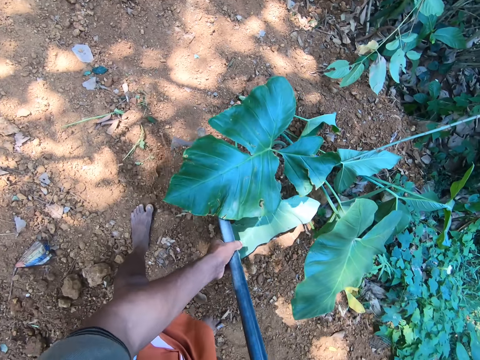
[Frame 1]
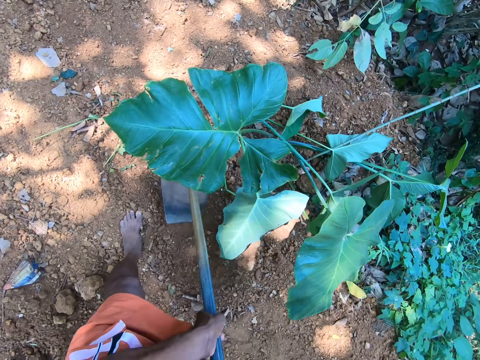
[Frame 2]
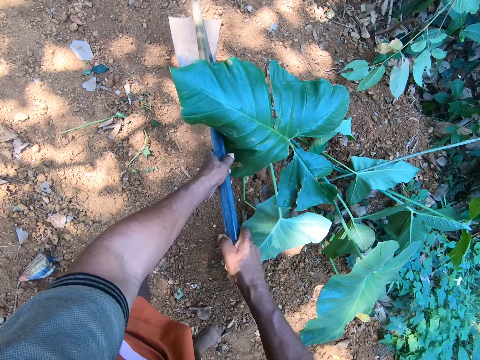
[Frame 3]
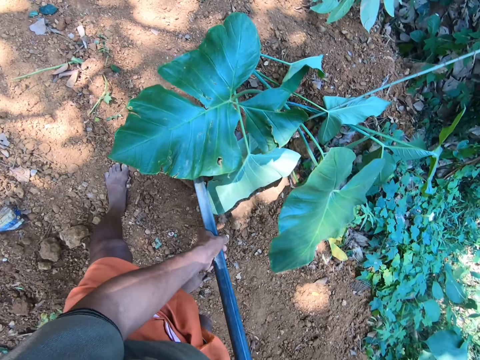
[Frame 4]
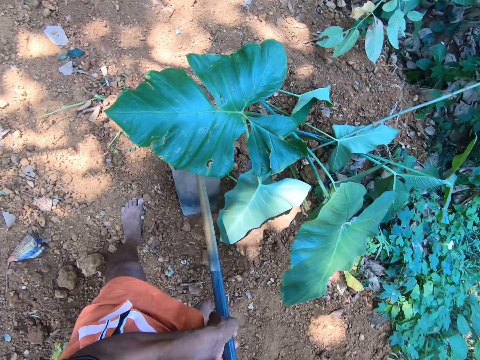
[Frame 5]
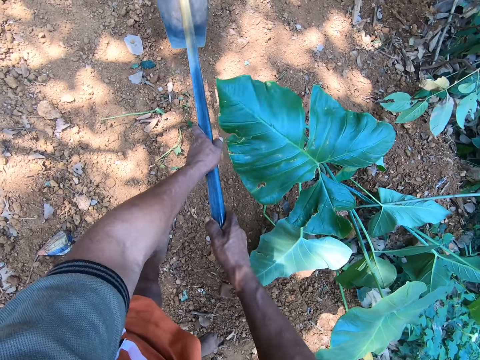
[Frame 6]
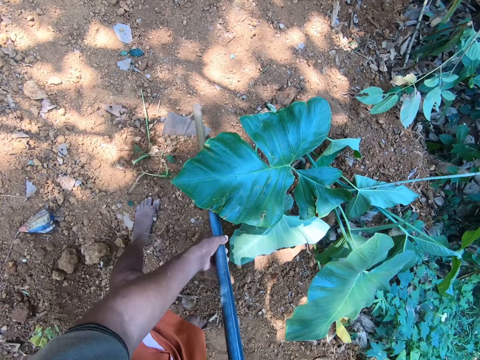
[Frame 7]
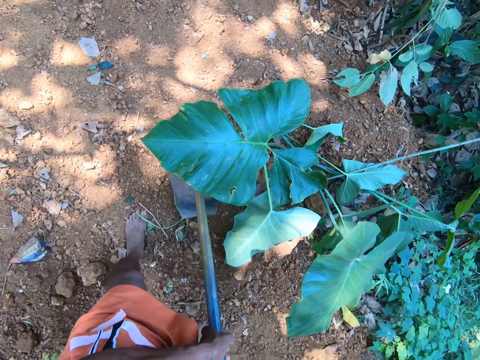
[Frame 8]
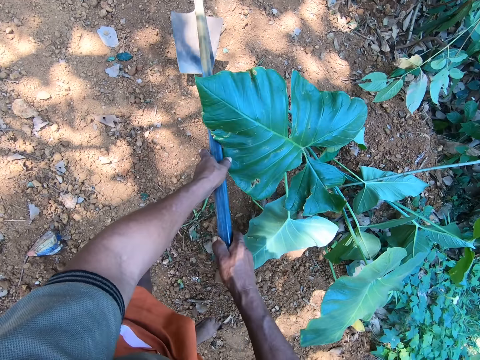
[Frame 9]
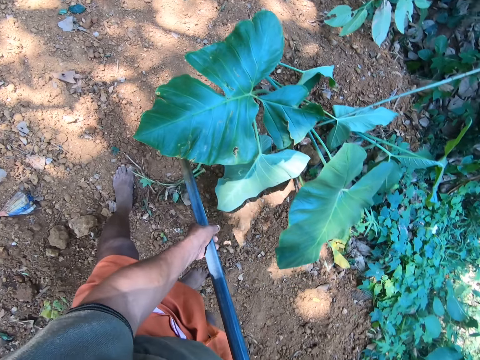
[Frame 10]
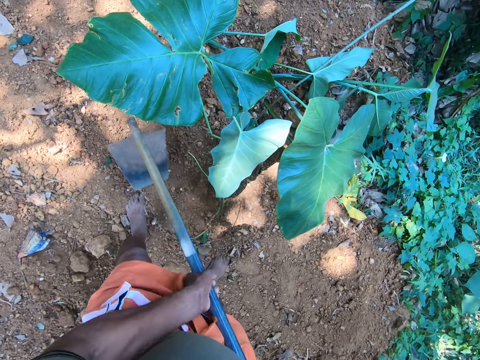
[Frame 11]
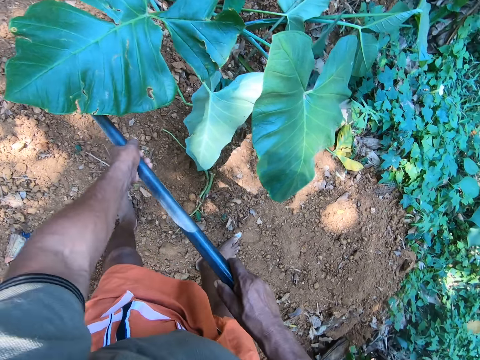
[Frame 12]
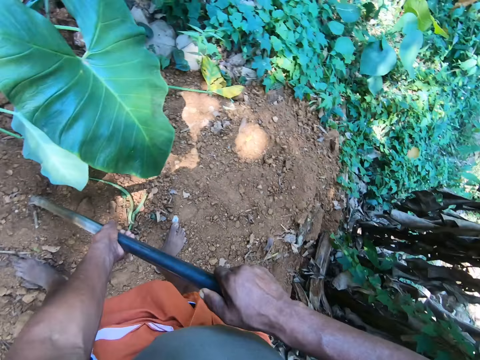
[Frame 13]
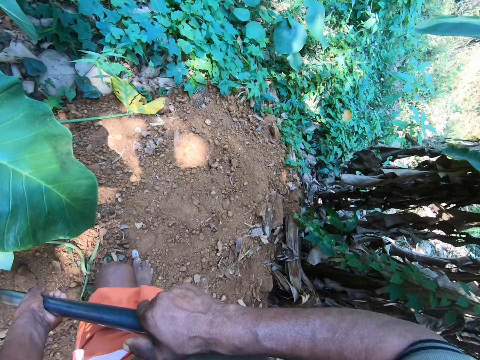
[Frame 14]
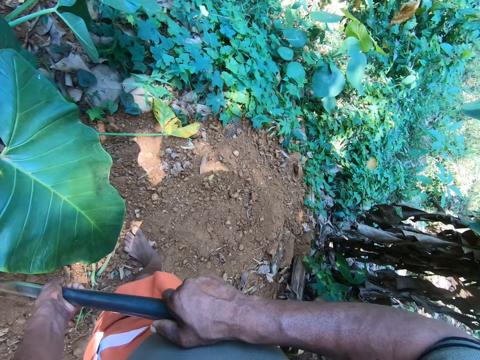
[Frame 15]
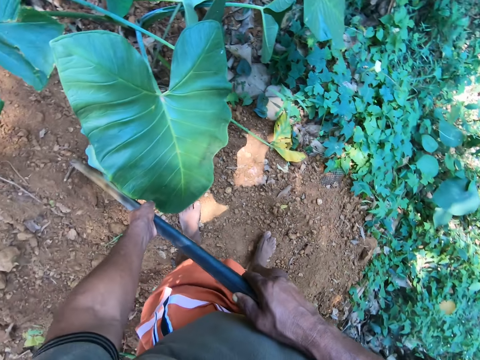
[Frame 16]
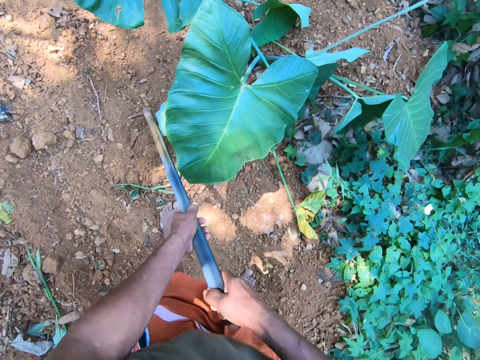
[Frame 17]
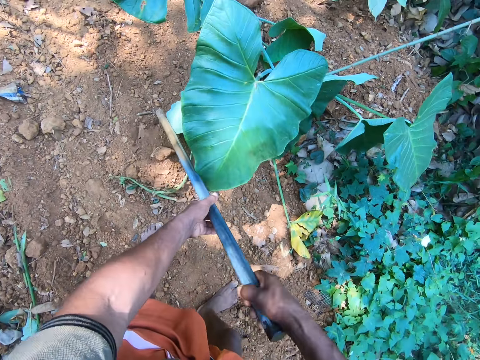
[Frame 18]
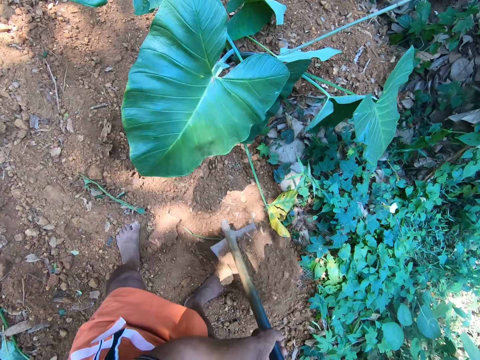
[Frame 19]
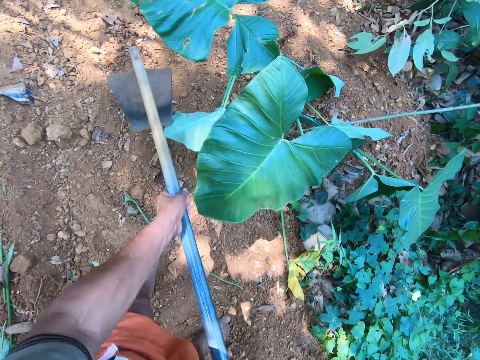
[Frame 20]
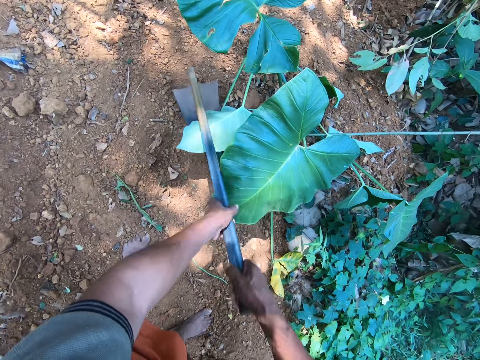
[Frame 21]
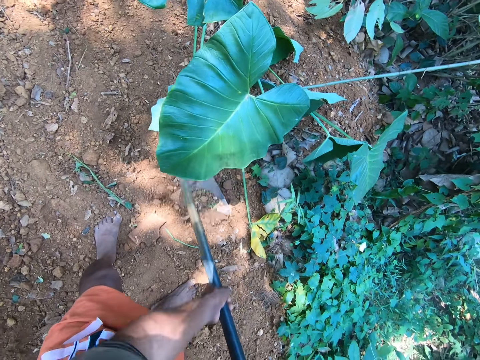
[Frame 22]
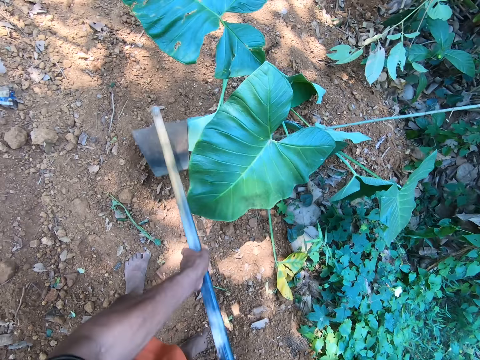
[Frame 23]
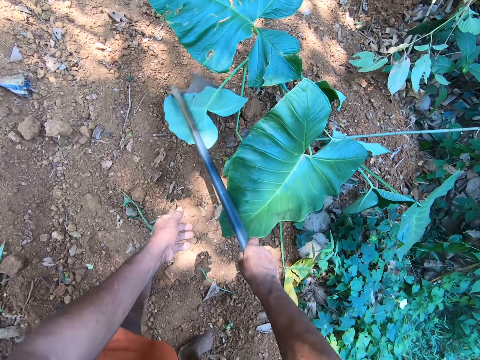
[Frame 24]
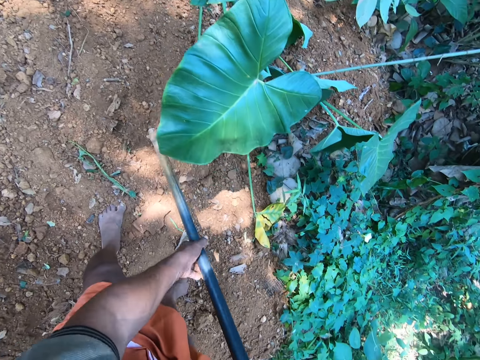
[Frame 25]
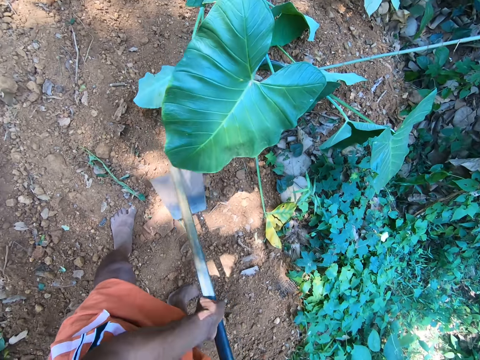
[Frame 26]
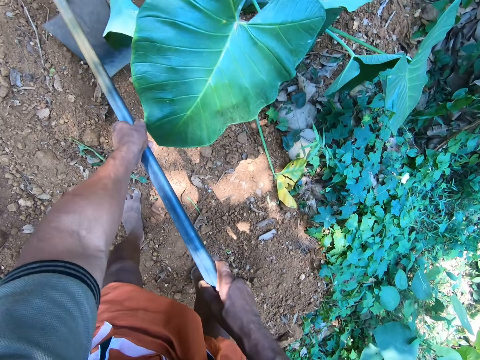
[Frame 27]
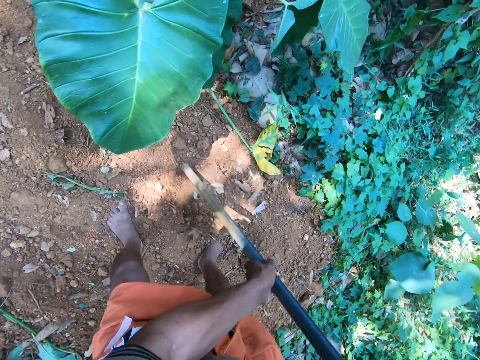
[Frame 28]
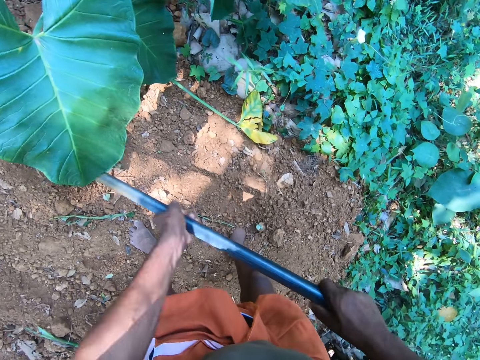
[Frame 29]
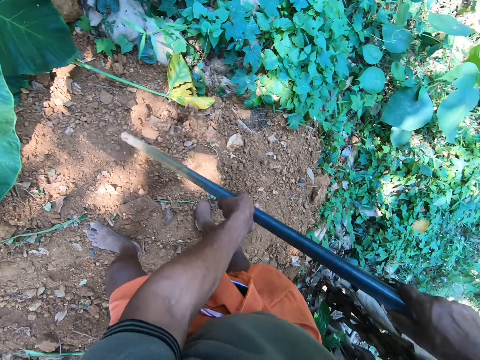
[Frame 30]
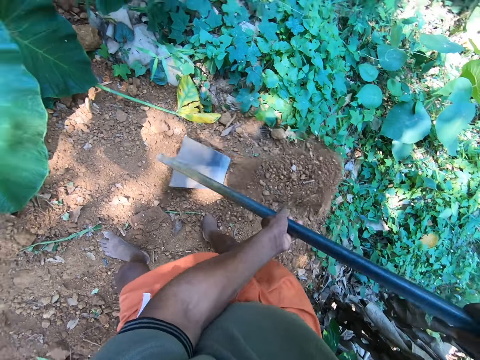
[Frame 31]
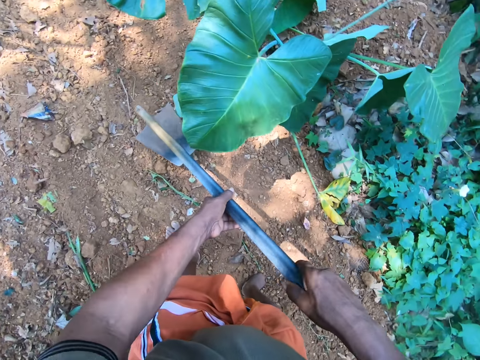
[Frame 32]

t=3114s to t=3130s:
The camera wearer digs the soil. He slides the hoe through the soil. He lifts the hoe. He digs the soil. He slides the hoe through the soil. He lifts the hoe. He digs the soil. He slides the hoe through the soil. He lifts the hoe. He digs the soil. He slides the hoe through the soil. He lifts the hoe. He digs the soil. He slides the hoe through the soil. He walks slightly. He lifts the hoe with soil on it. He slides the hoe through the soil. He moves sand into the bush with the hoe in his hands. He lifts the hoe. He digs the soil. He slides the hoe through the soil. He lifts the hoe. He digs the soil. He slides the hoe through the soil. He lifts the hoe. He digs the soil. He slides the hoe through the soil. He lifts the hoe. He digs the soil. He slides the hoe through the soil.

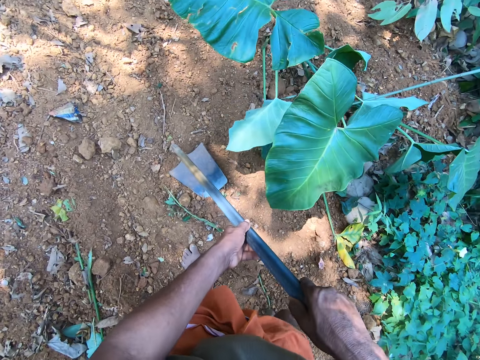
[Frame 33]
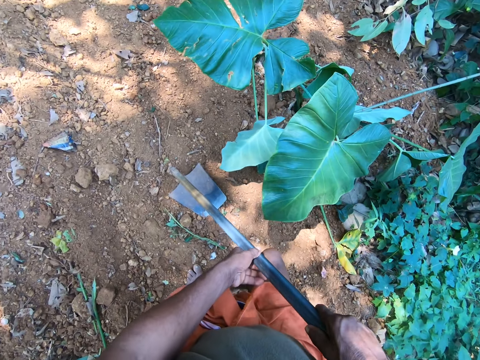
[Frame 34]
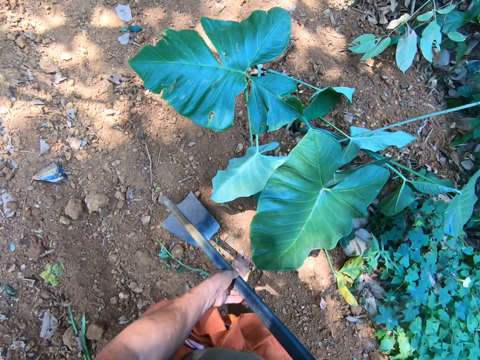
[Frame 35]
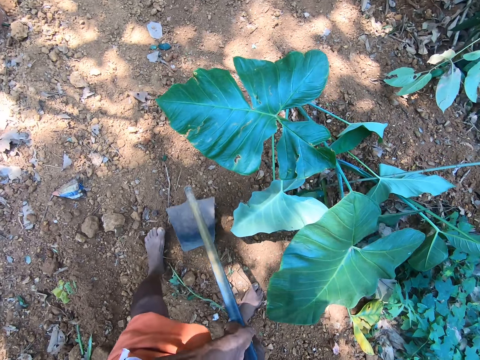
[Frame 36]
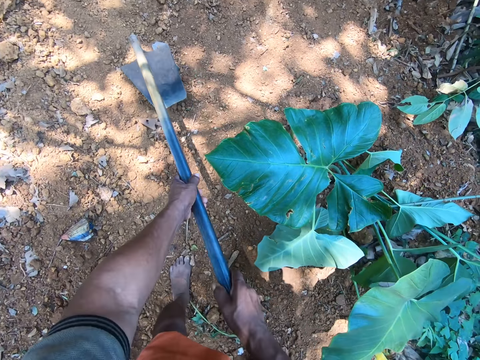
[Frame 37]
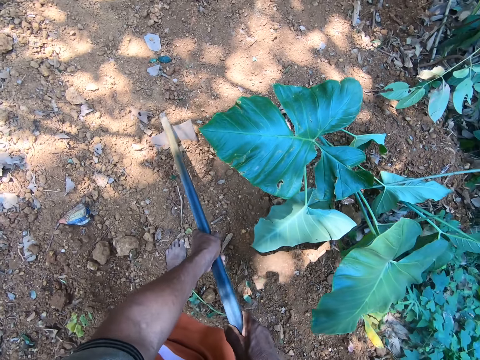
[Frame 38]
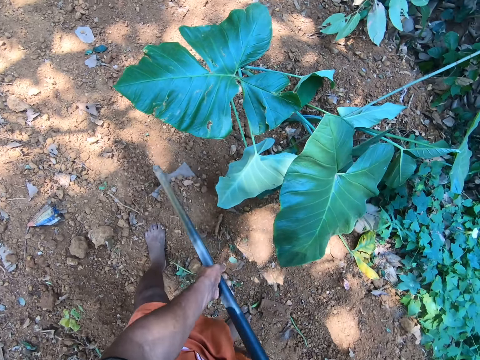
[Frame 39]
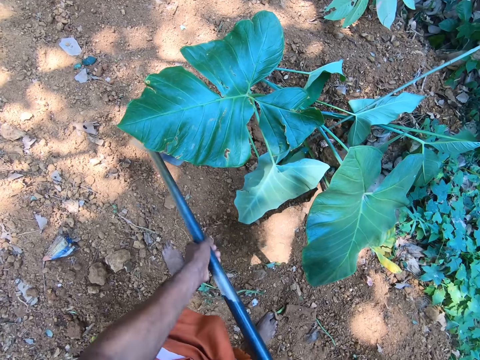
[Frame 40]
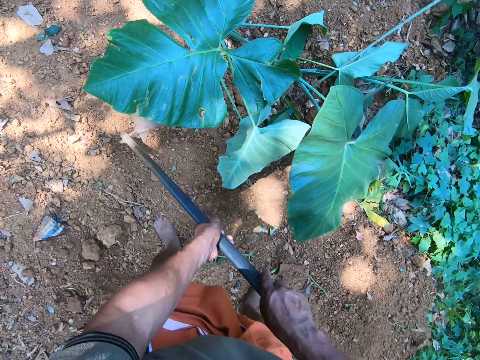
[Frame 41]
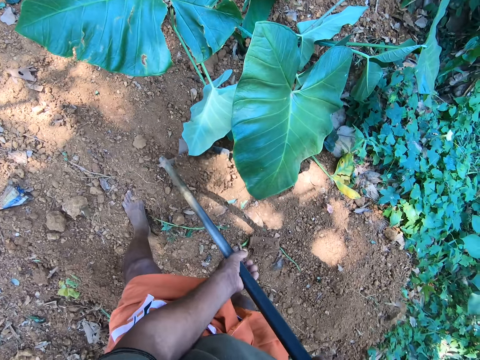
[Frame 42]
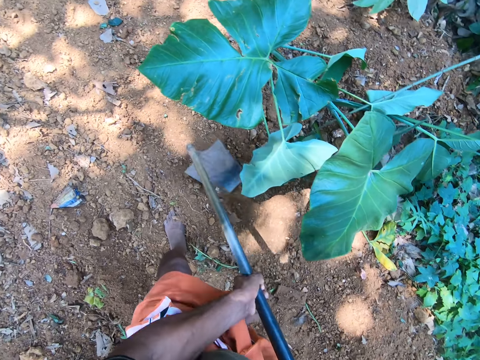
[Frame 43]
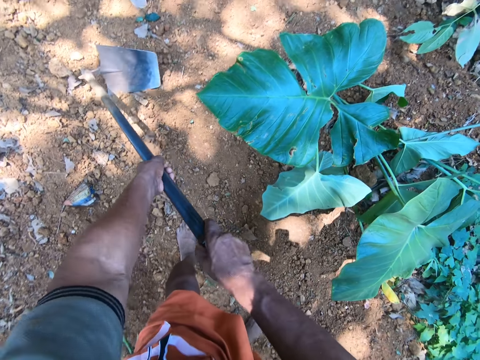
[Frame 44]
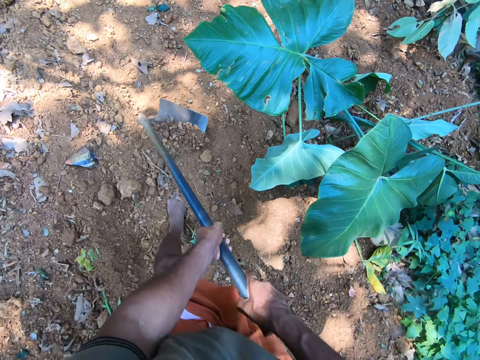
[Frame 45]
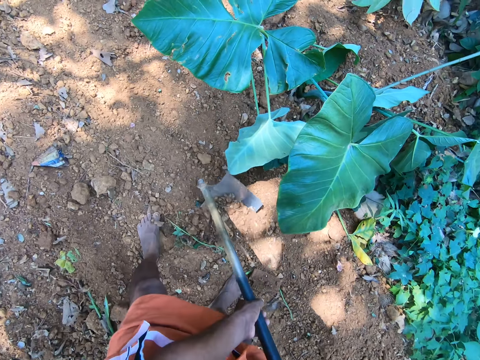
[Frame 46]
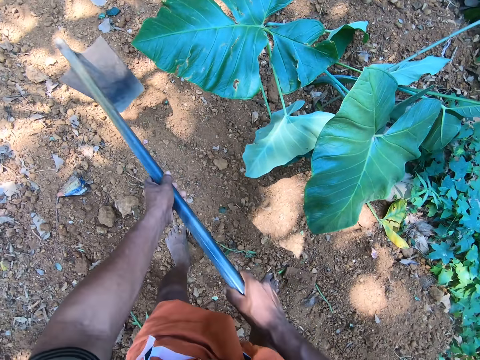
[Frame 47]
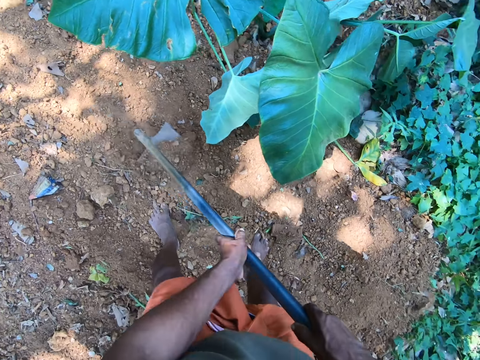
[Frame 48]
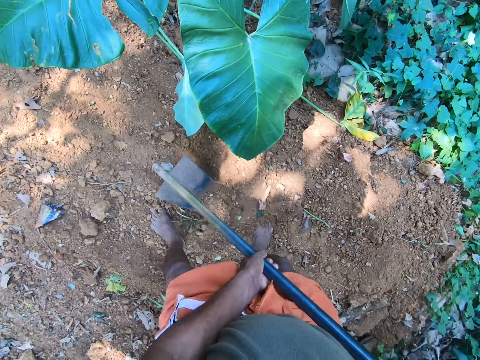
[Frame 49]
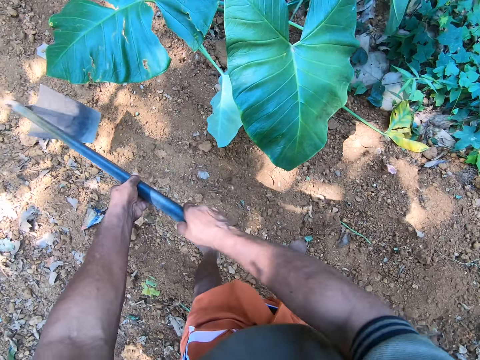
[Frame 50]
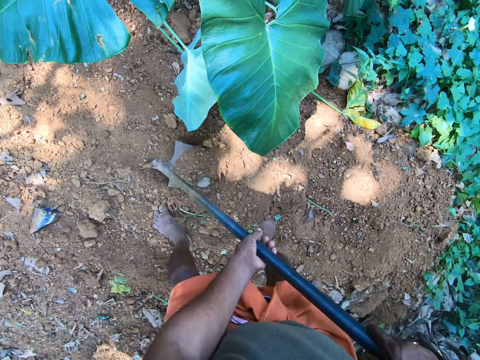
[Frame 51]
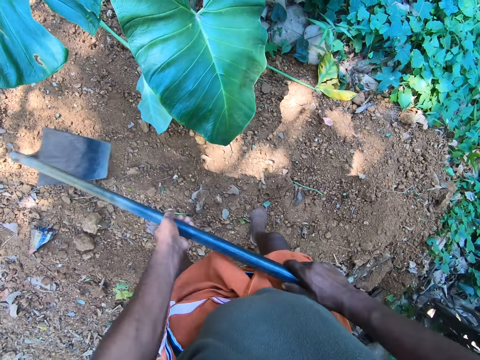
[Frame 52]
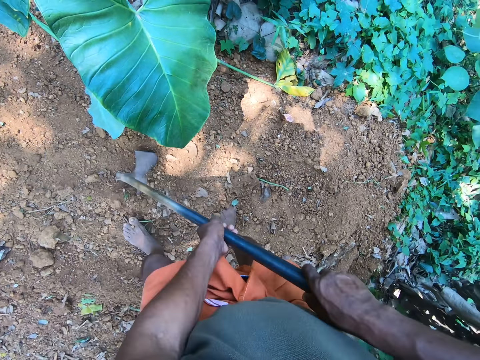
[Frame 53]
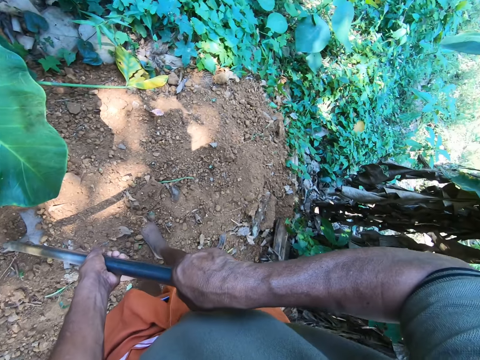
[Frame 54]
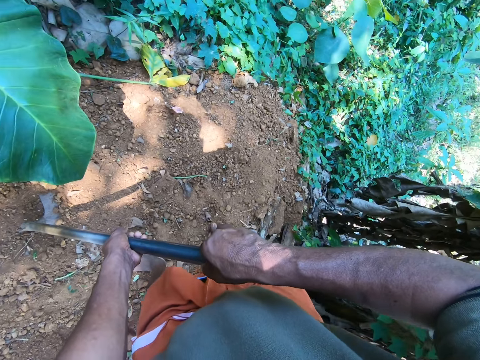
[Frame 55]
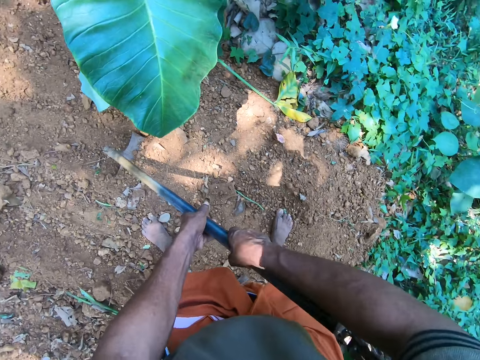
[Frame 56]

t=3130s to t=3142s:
The camera wearer puts the hoe on the soil. They walk slightly. They lift the hoe. They dig the soil. They slide the hoe through the soil. They slant the hoe. They slide the hoe through the soil. They lift the hoe. They dig the soil. They slide the hoe through the soil. They lift the hoe. They dig the soil. They slide the hoe through the soil. They lift the hoe. They dig the soil. They slide the hoe through the soil. They lift the hoe. They dig the soil.
